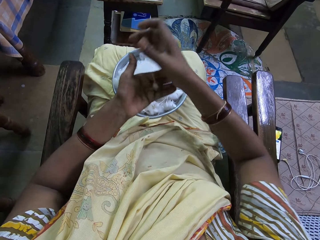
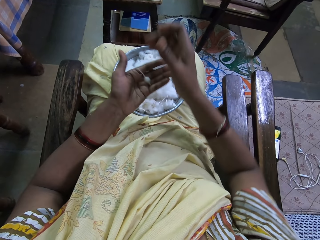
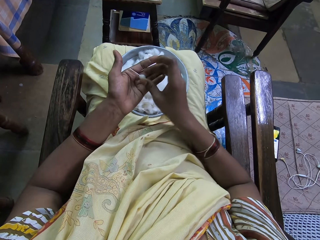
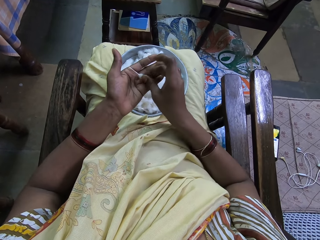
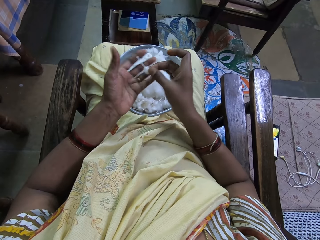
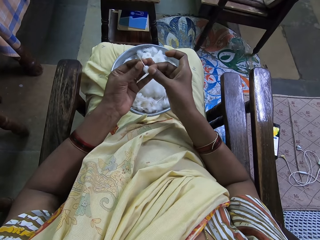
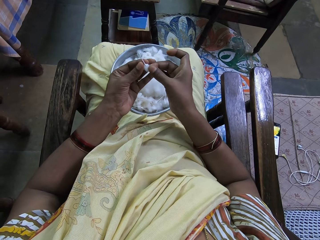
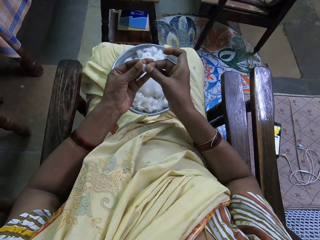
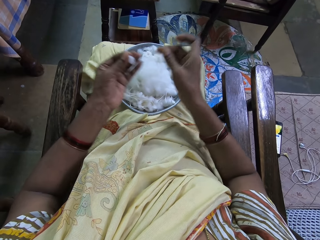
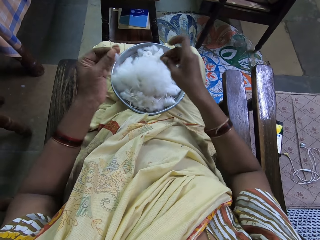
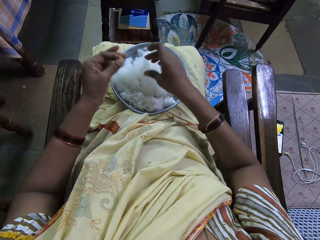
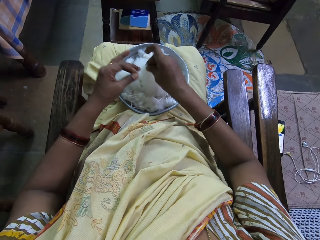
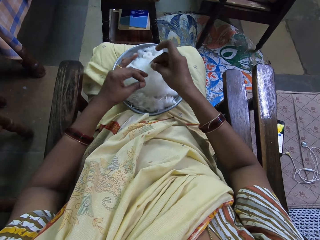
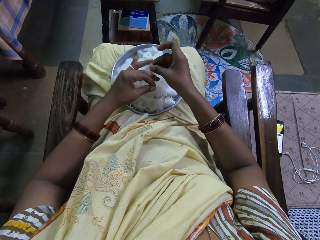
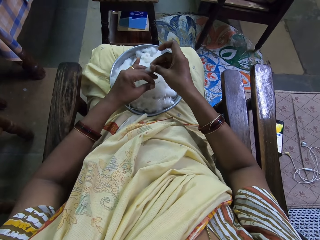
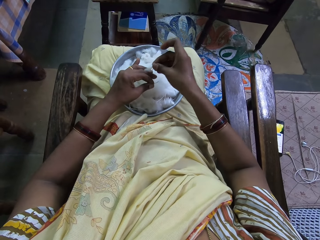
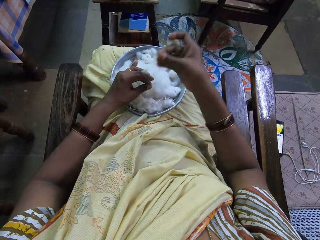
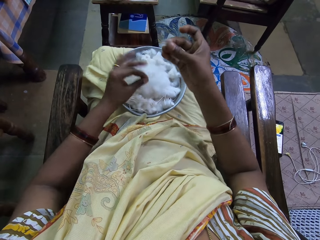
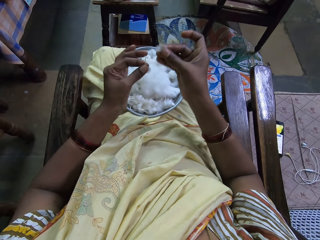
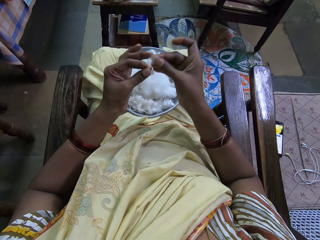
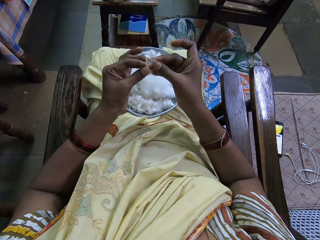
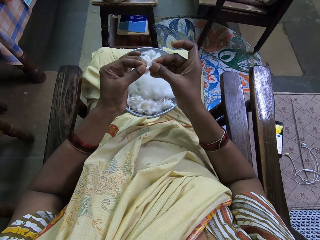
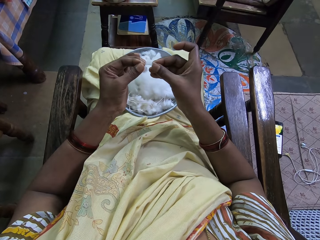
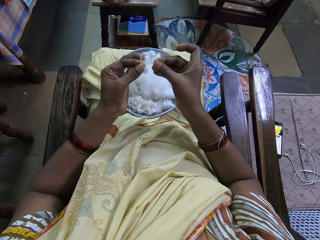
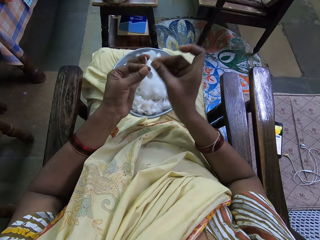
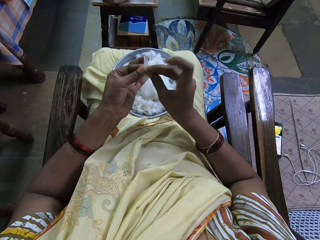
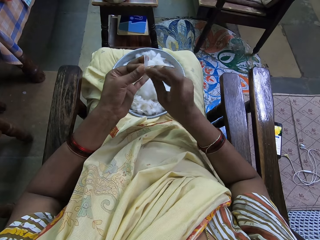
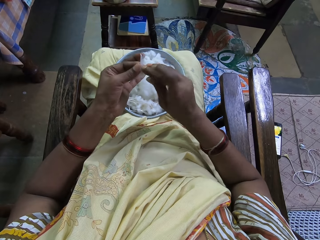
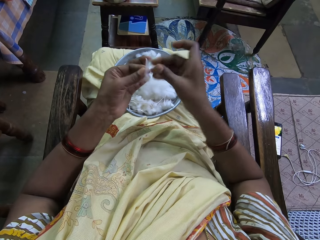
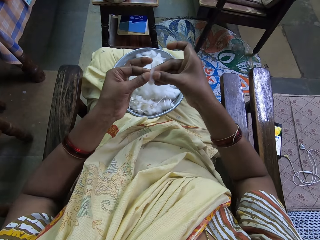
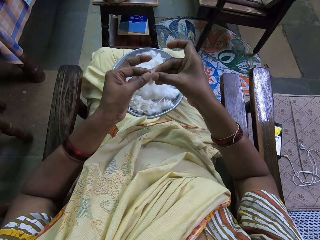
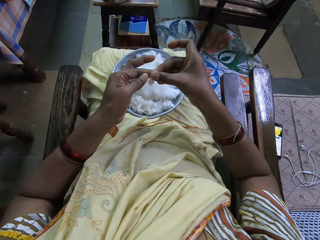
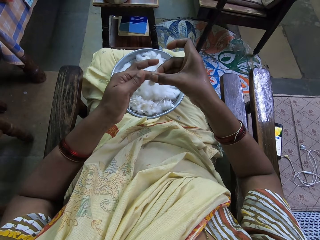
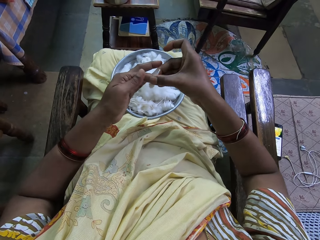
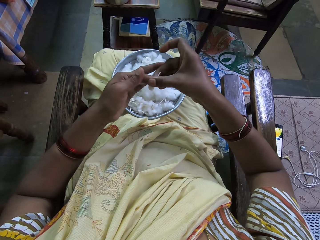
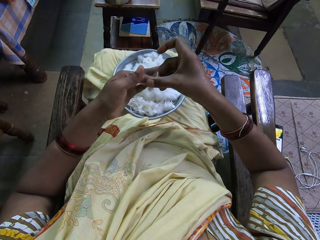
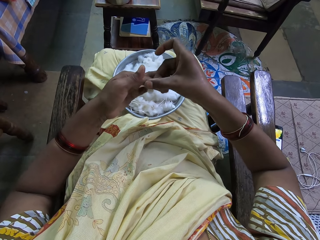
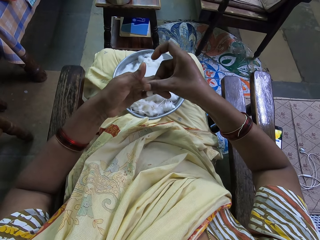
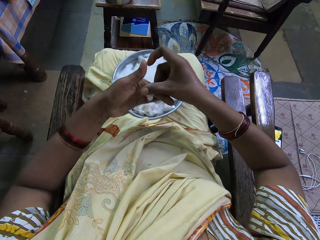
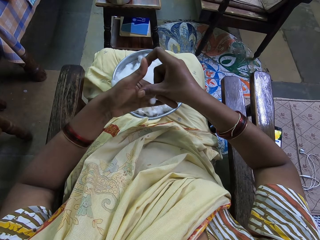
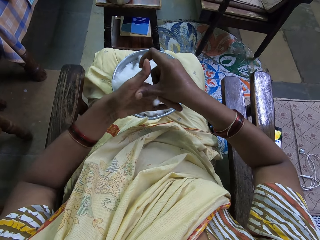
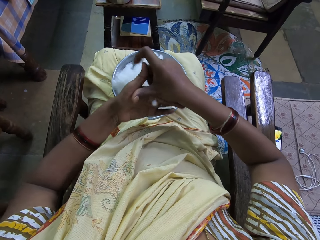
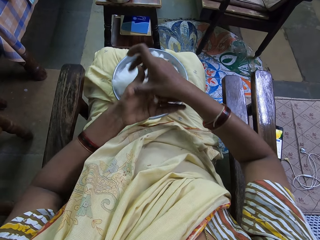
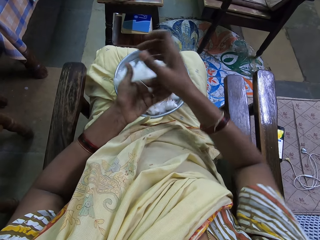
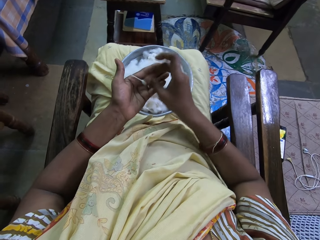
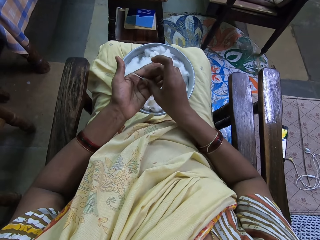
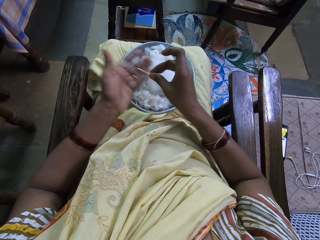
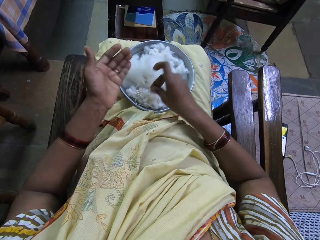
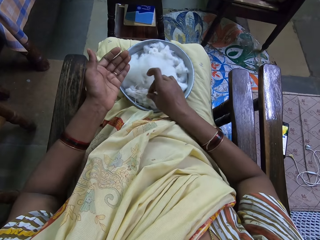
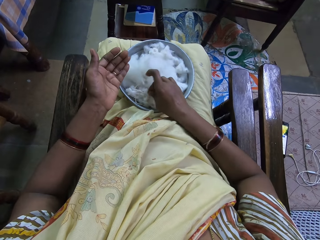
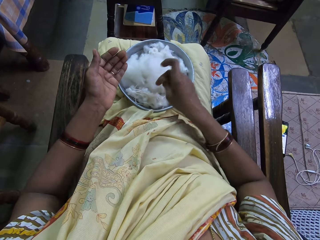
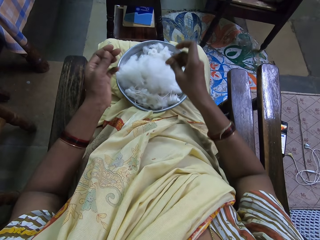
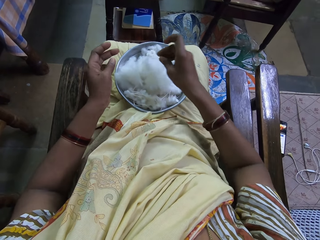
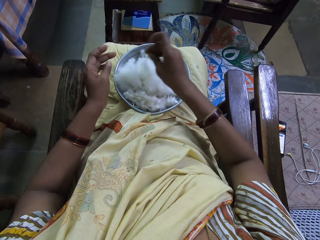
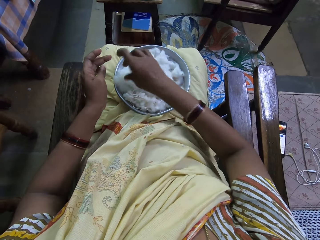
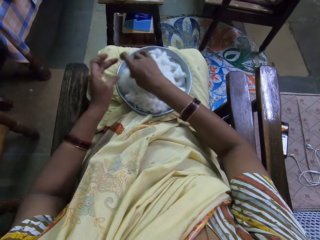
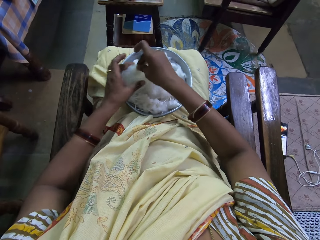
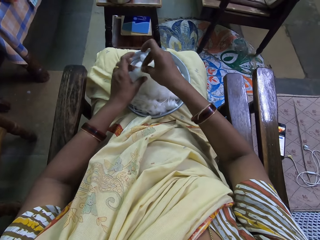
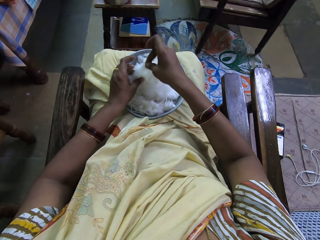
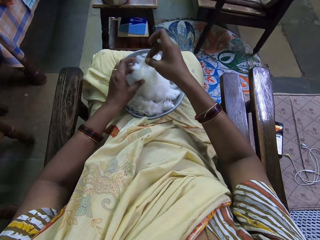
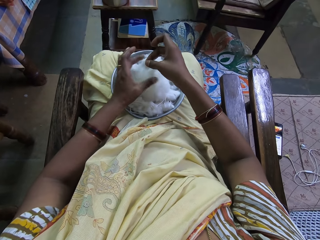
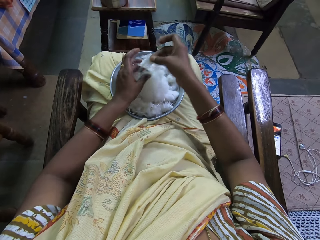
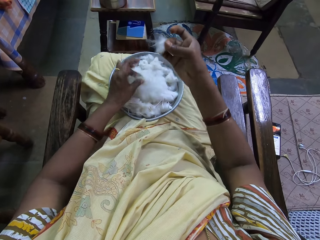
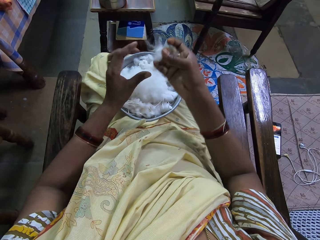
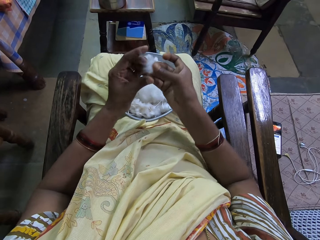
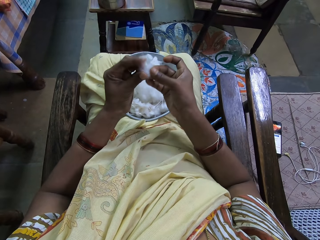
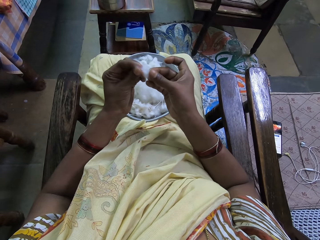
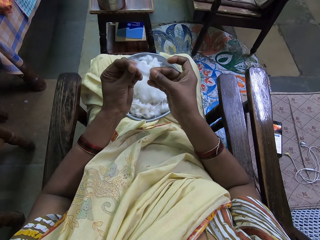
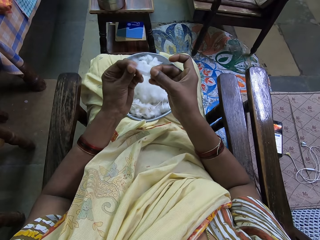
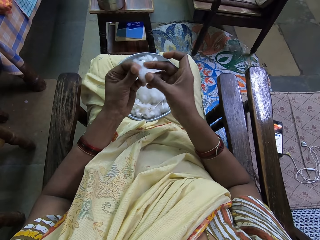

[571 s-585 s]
The camera wearer picks cotton. They cut the cotton. They join the cotton. They twist the cotton. They roll the cotton. They place the cotton in the tray. They cut the cotton and pick the cotton.

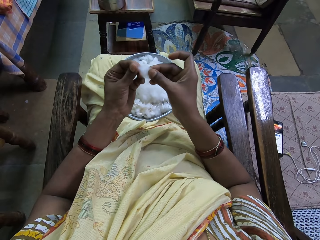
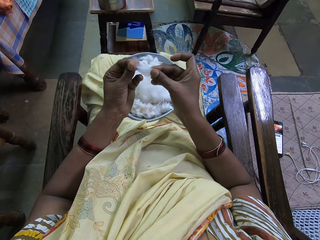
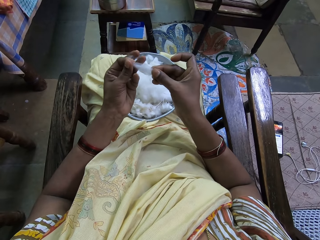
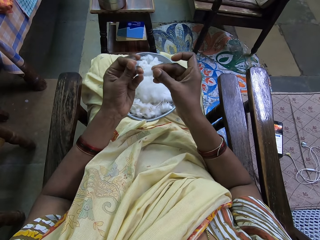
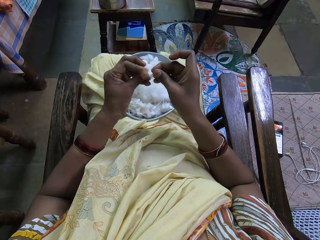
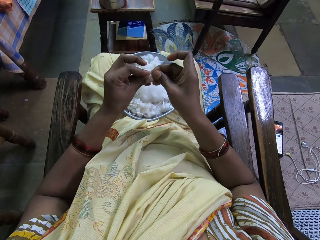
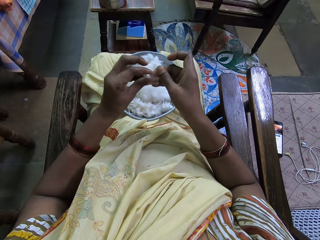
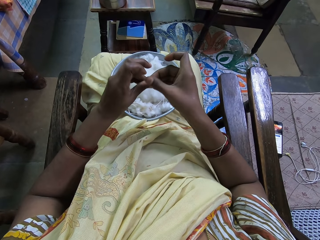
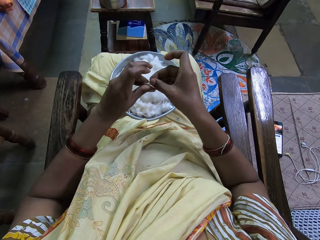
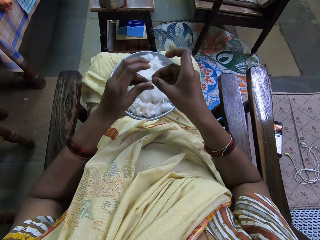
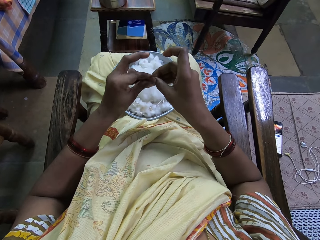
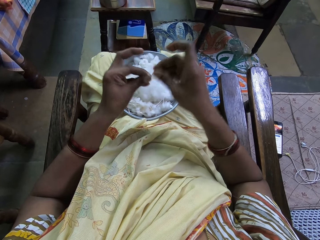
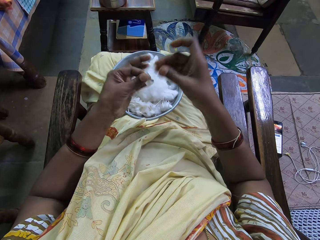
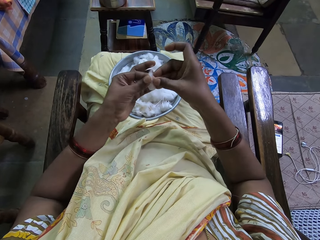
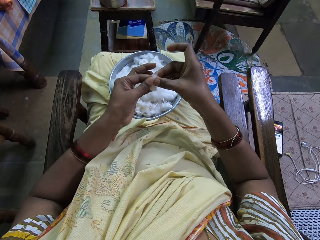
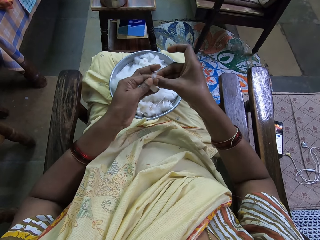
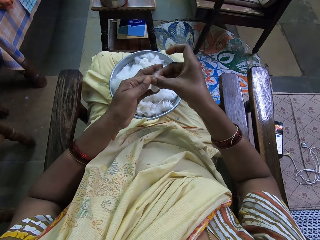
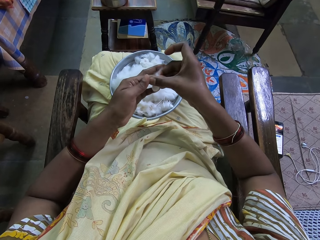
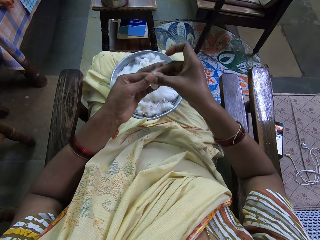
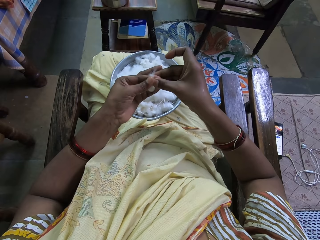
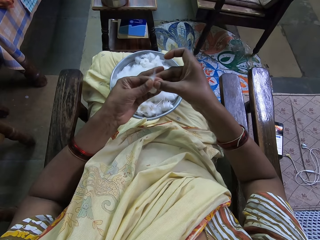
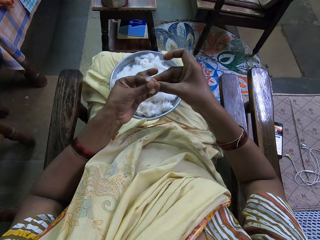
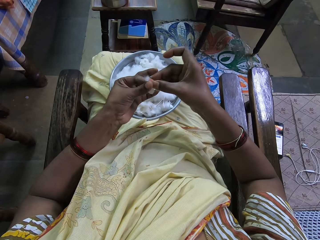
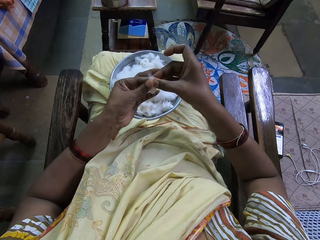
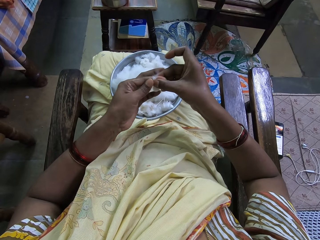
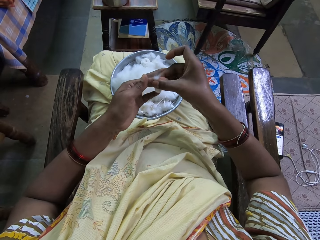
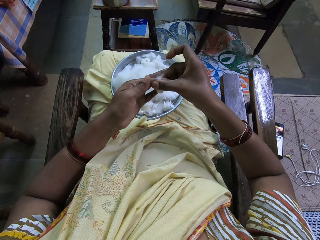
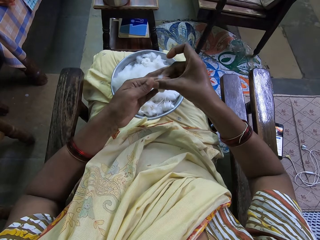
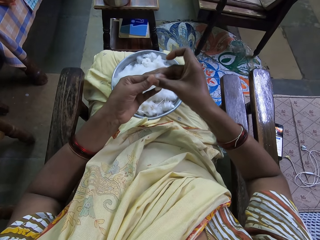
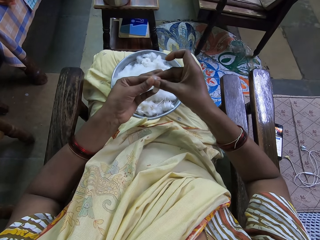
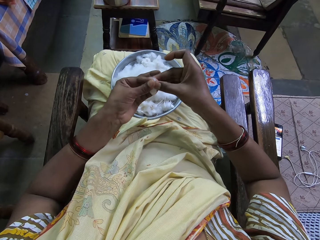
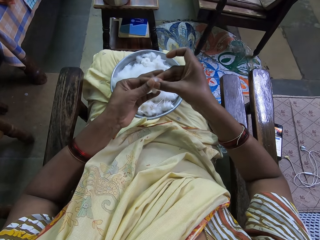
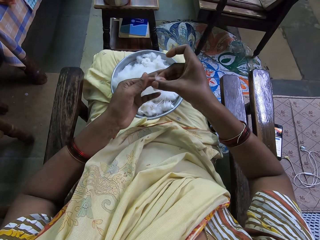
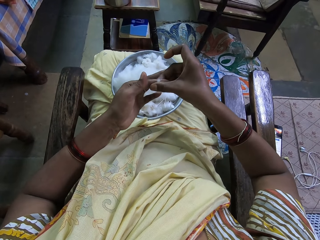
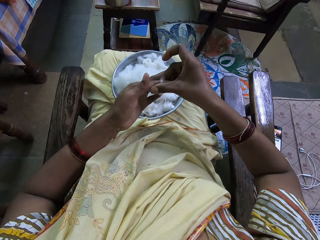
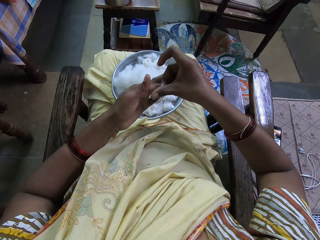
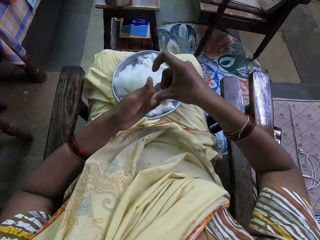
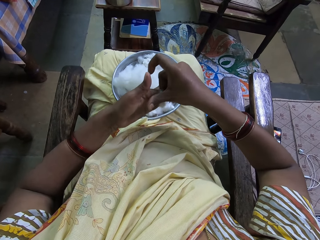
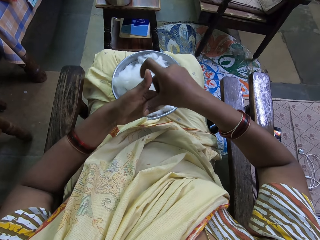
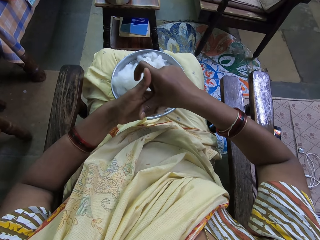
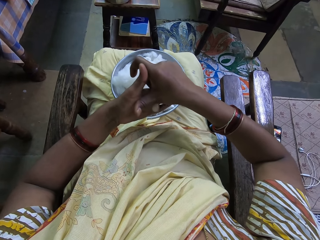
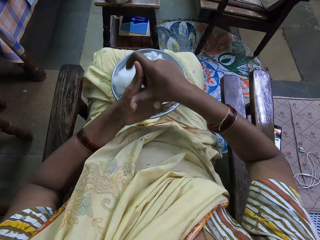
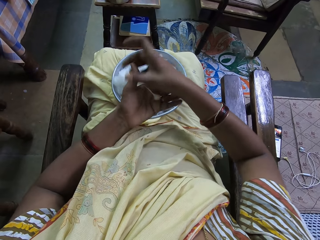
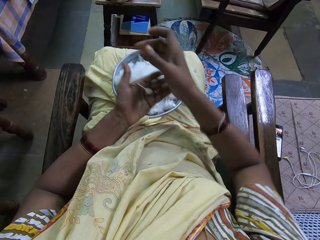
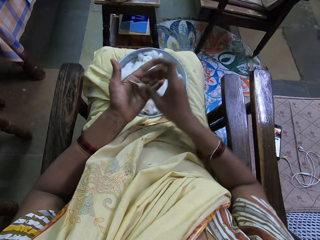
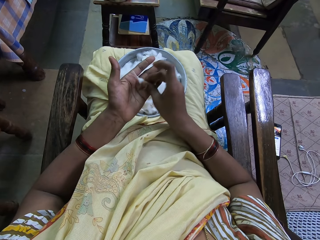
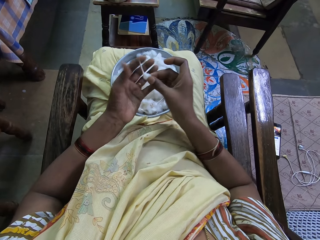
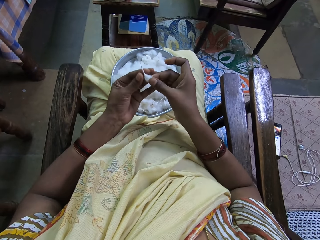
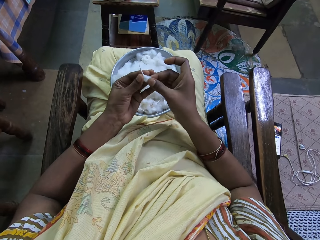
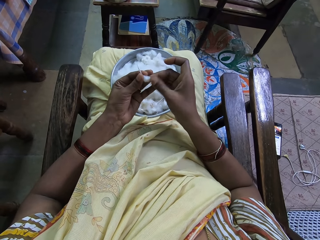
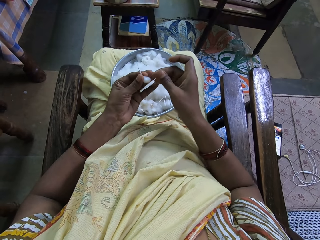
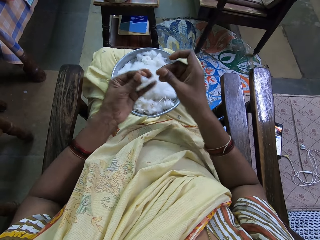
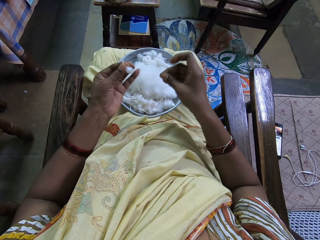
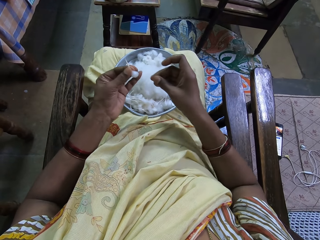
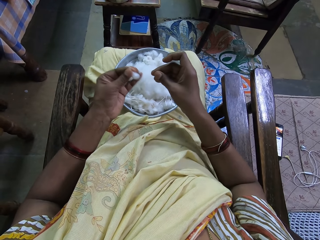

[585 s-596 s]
The camera wearer folds the cotton. They roll the cotton. They twist the cotton.
